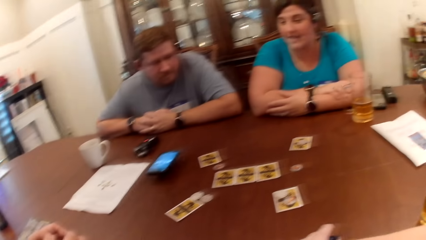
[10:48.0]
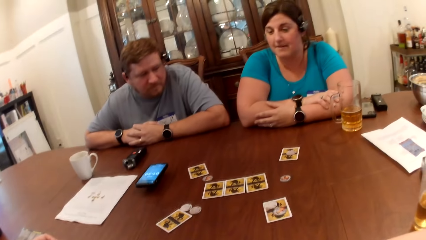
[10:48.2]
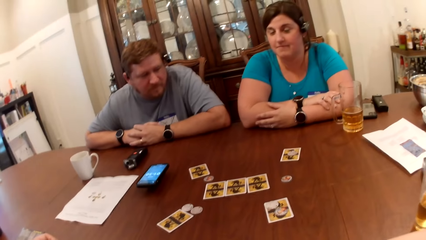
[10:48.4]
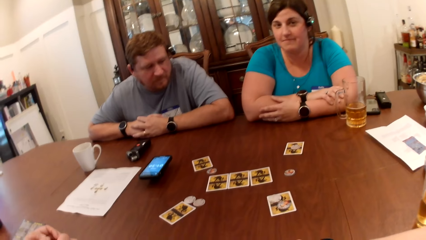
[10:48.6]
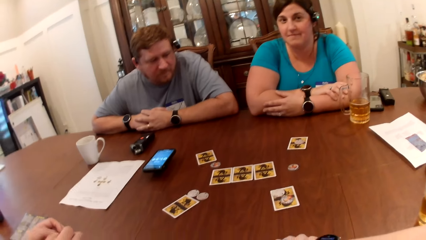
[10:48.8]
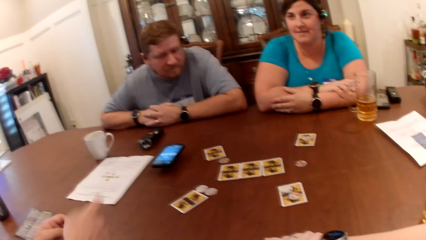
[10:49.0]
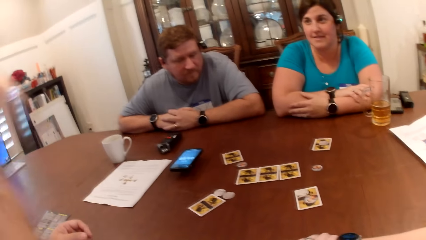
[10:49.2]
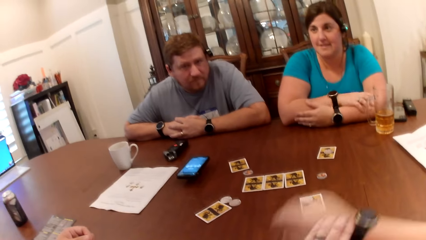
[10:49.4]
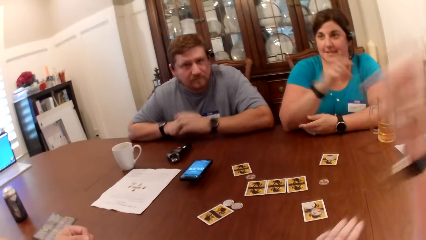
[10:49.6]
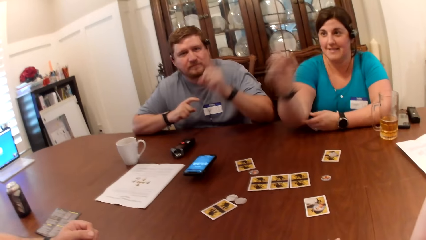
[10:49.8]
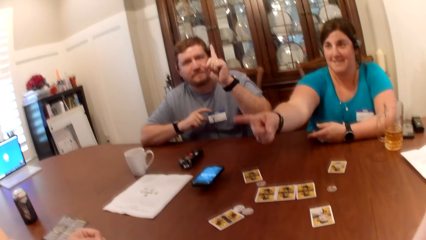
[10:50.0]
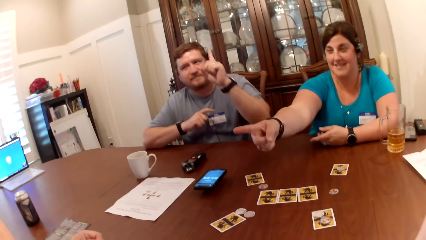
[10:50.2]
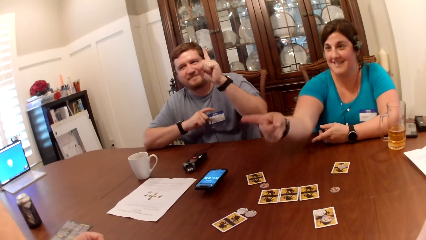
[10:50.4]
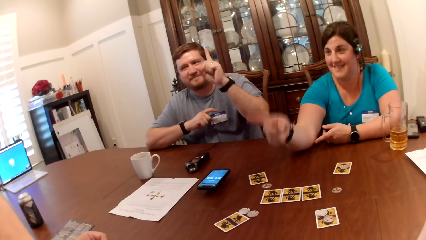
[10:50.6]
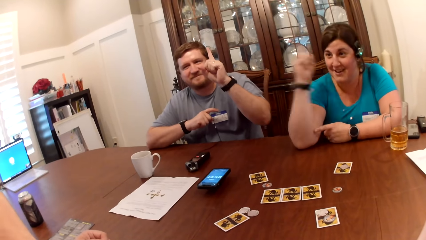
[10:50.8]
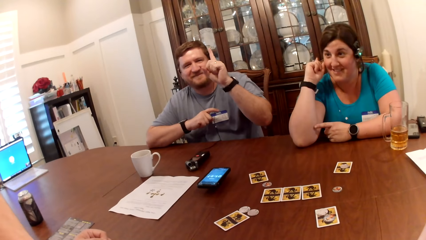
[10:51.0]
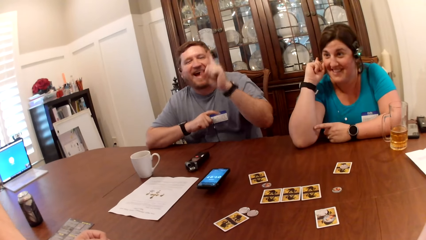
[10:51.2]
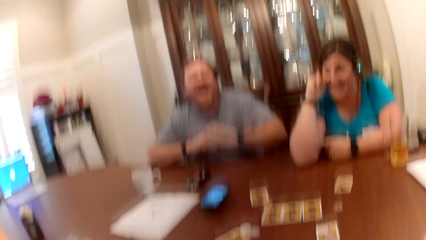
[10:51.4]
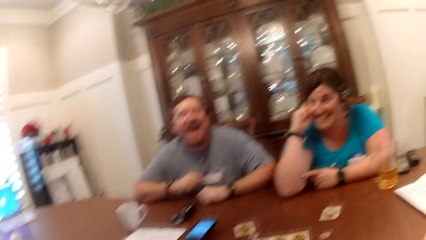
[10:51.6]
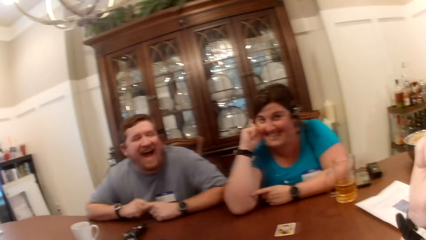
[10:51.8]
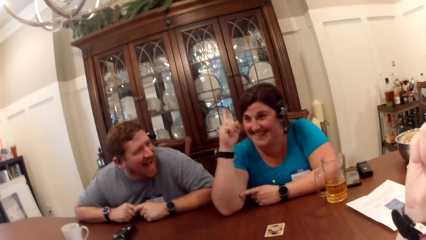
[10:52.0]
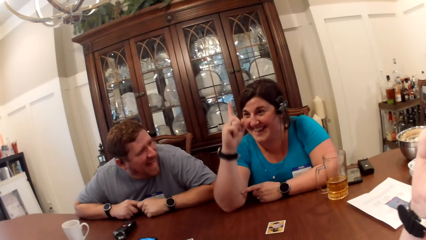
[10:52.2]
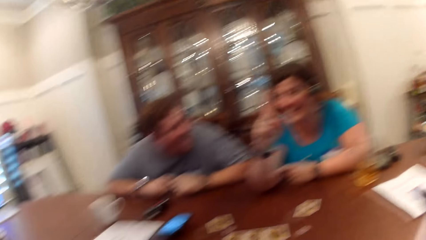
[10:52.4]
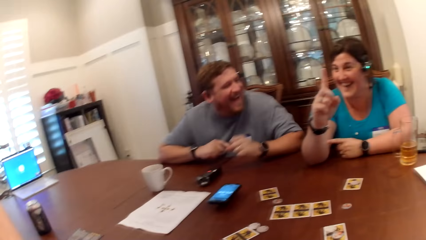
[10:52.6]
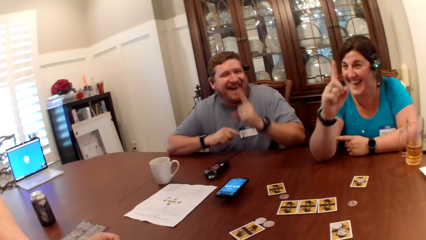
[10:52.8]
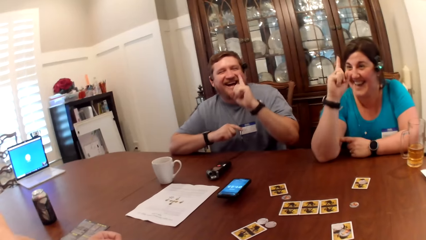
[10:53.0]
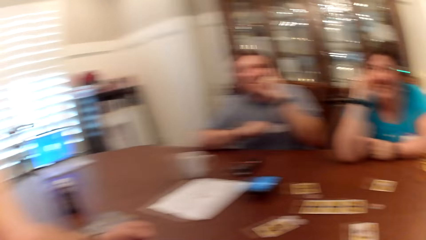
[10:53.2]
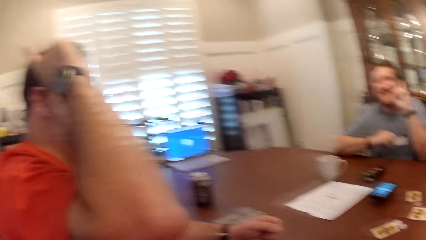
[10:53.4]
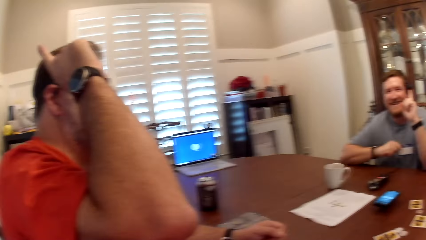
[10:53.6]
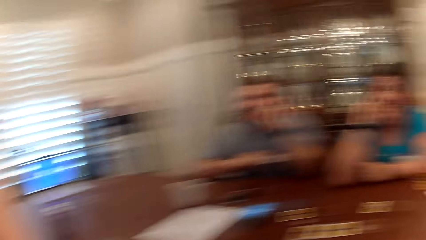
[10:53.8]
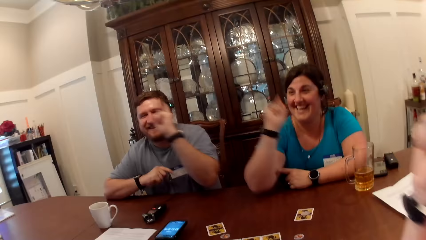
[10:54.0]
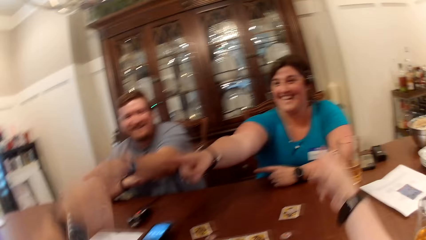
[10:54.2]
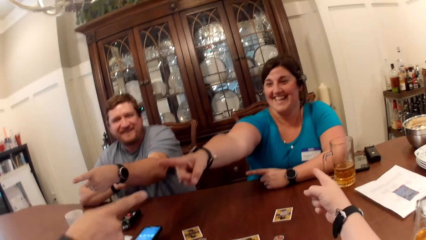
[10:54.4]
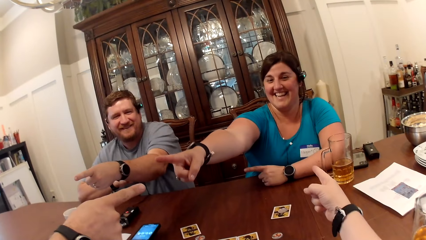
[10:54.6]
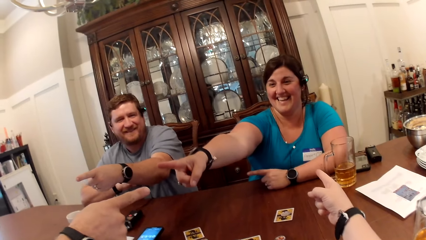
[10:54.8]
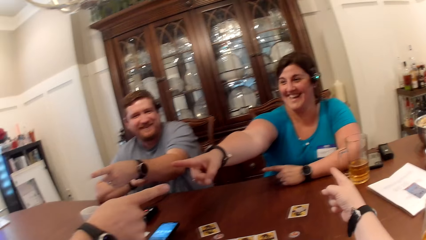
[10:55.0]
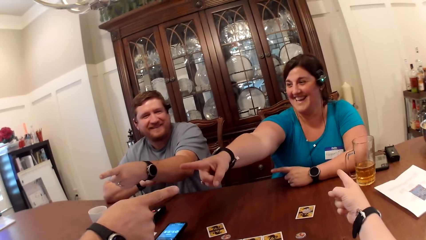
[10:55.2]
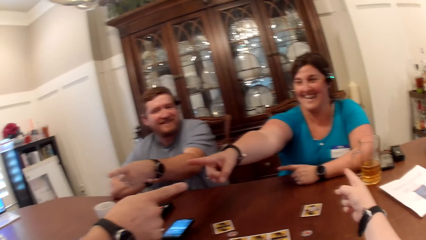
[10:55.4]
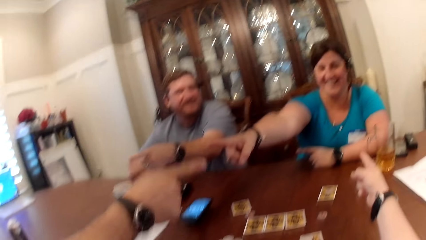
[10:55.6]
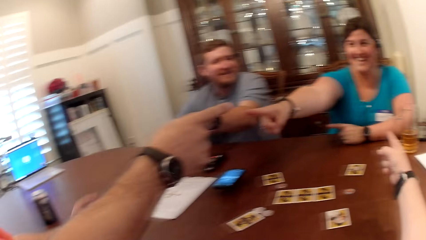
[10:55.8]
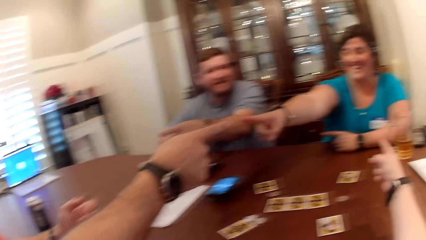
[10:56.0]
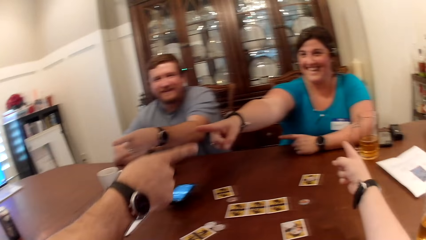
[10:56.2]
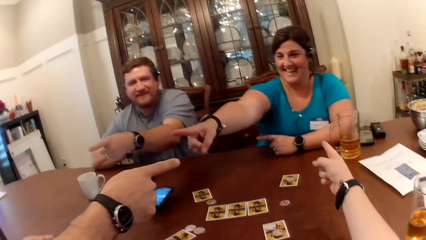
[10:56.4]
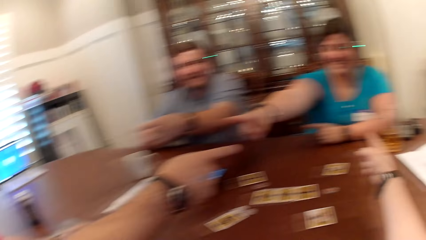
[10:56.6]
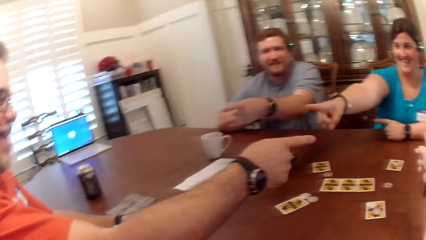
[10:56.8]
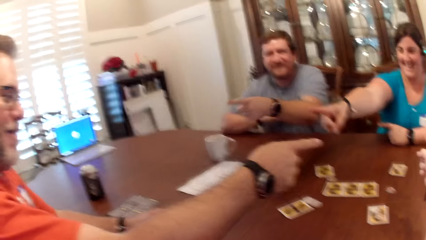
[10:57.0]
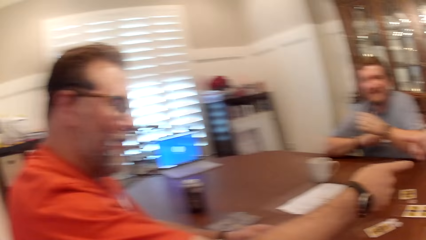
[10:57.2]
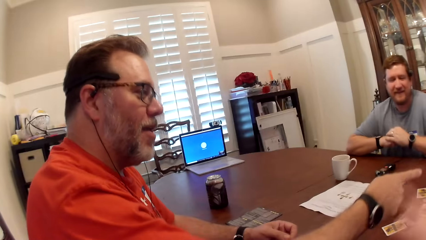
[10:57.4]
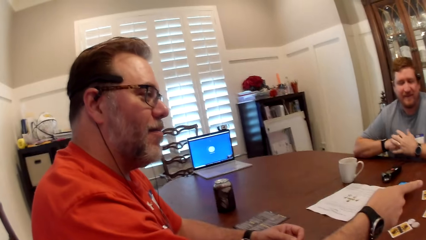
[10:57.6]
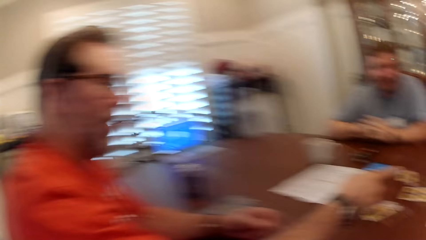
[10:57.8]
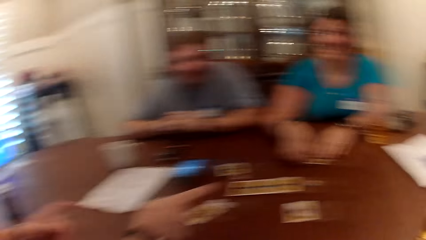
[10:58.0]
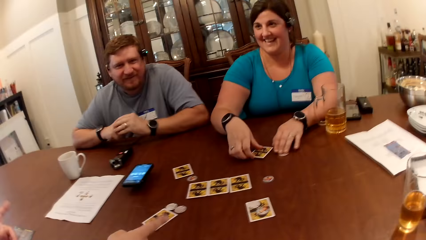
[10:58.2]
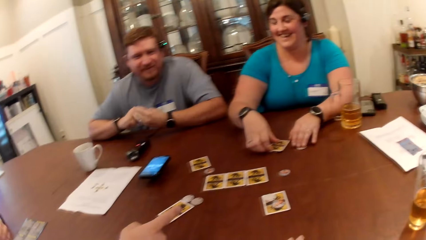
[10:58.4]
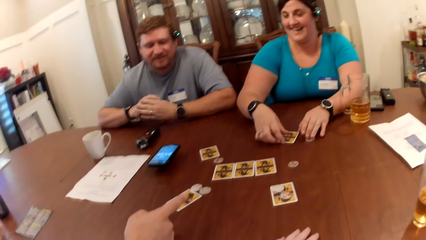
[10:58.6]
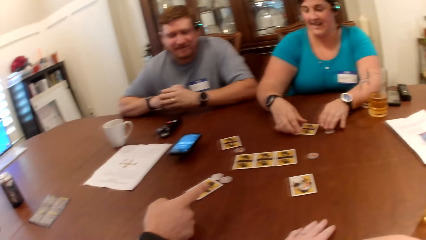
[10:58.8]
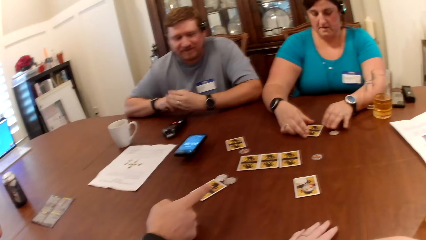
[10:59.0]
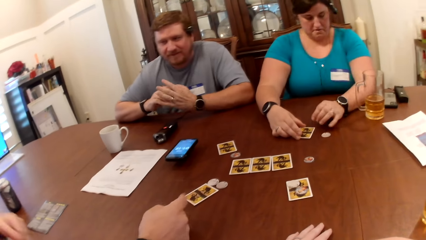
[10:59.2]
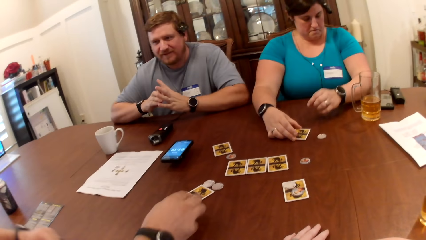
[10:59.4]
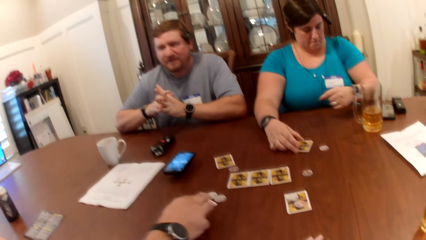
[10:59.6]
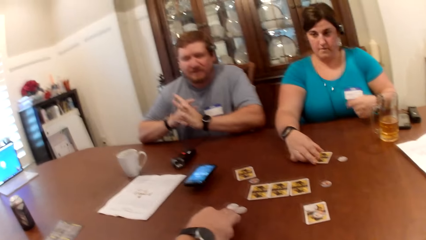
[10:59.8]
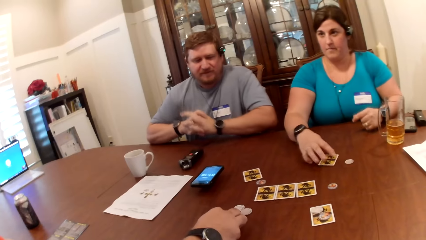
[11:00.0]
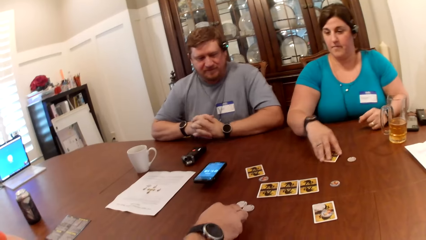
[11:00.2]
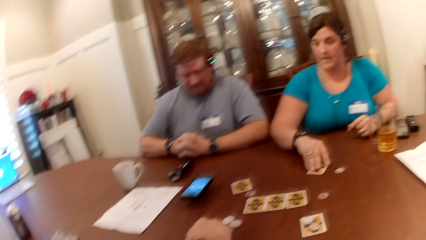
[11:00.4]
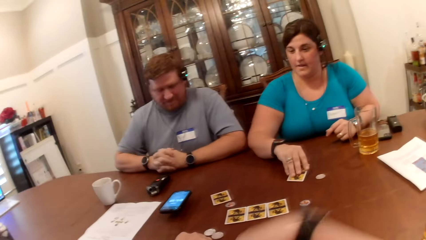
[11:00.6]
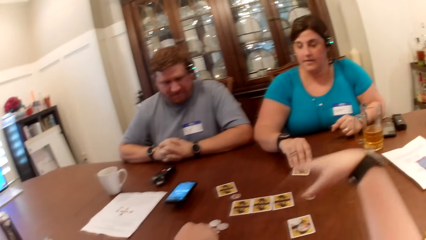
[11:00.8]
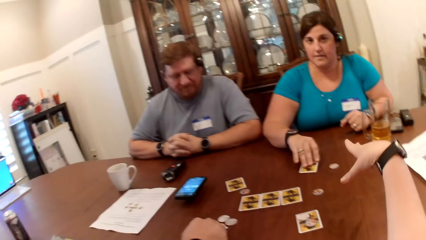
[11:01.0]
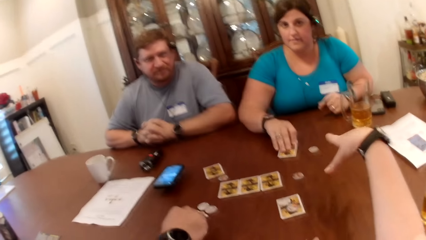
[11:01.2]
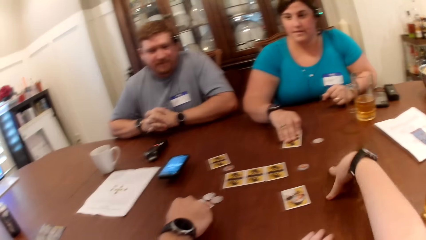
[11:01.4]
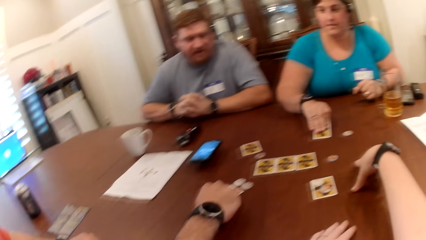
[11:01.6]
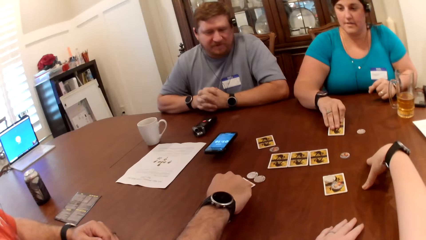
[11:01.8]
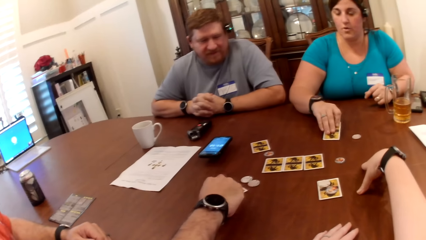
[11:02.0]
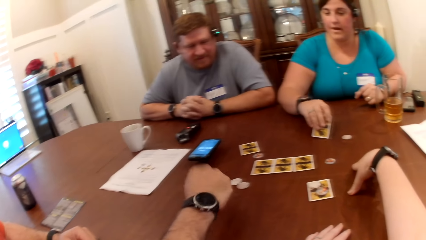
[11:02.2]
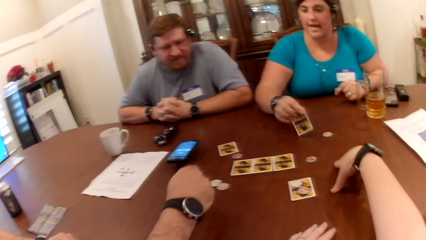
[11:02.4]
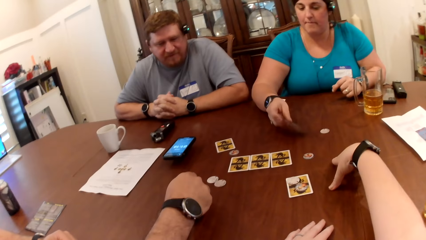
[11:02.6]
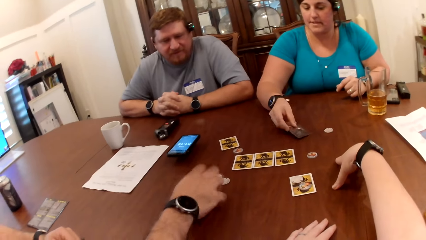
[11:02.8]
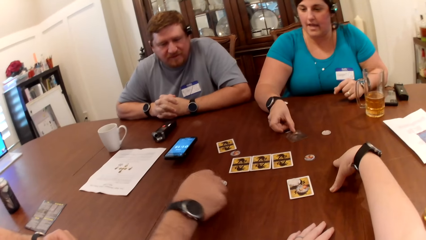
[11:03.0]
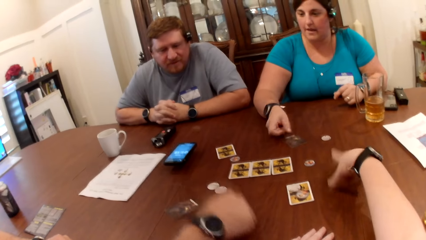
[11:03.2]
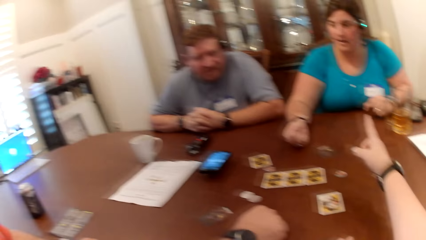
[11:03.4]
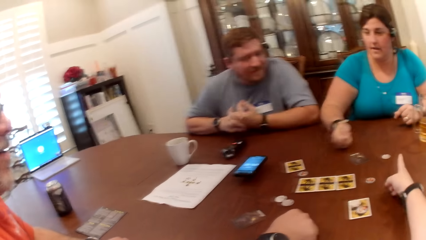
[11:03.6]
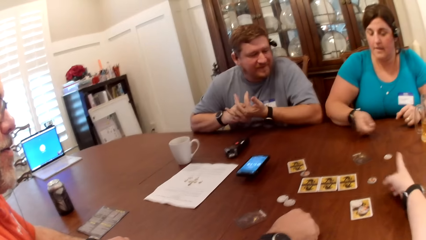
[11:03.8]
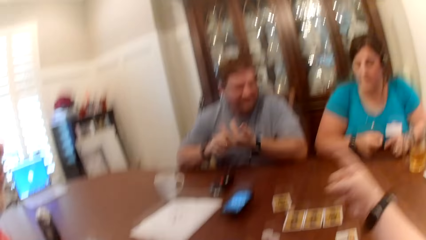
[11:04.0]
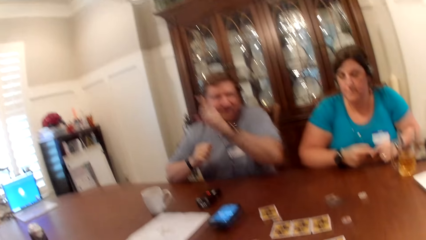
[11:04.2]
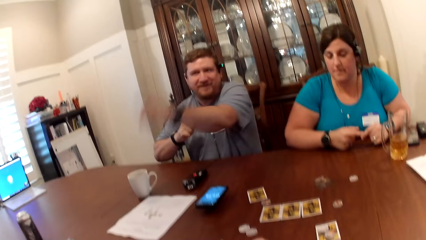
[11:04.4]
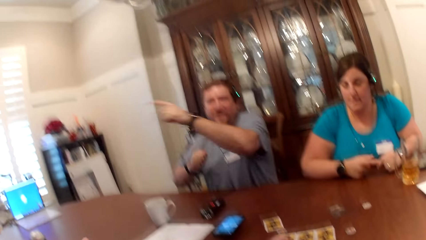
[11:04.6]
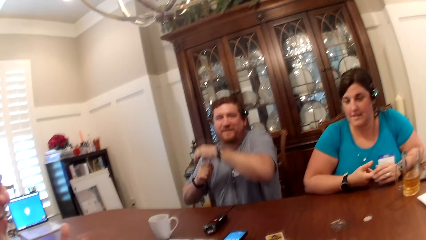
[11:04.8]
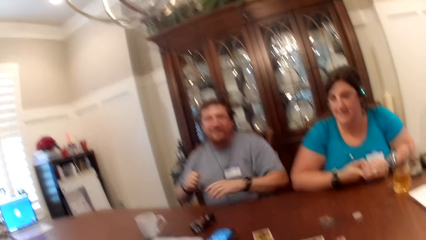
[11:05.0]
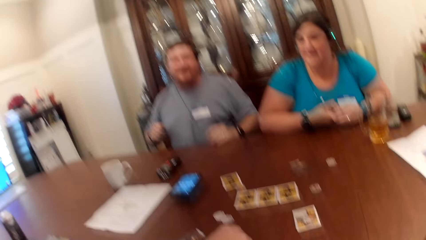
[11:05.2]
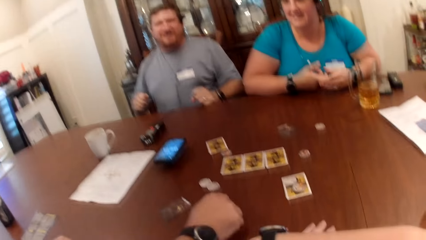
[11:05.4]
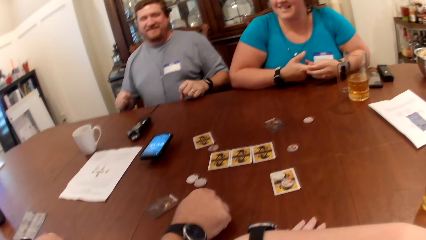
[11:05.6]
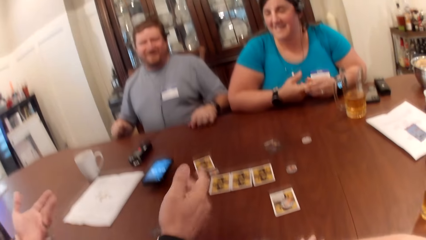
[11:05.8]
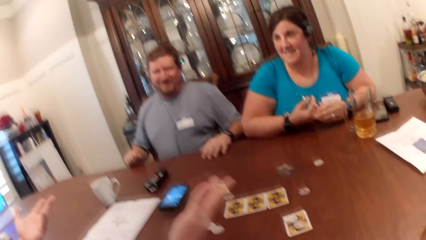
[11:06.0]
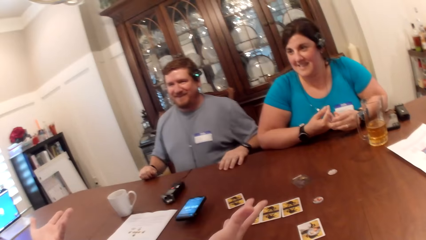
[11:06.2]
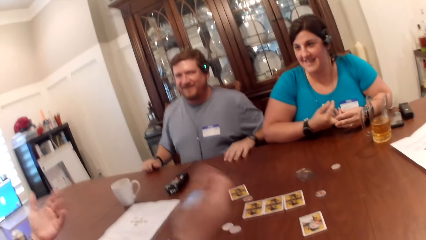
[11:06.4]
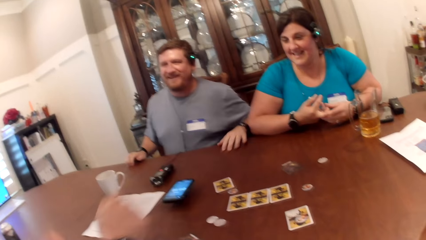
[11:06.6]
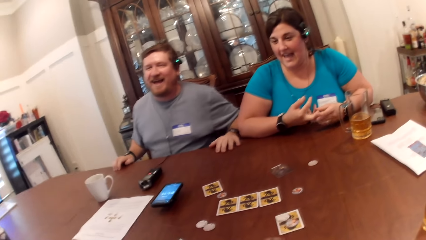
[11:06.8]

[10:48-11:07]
A woman converses with a man. The man raises his right hand. The camera wearer raises her right hand. The woman points her right hand to the man. The woman raises her right hand up. The woman points her right hand to the man. The camera wearer points her right hand at the woman. The man points his right hand at the woman. The man gesticulates with his left hand. The man converses with the camera wearer, another man, and the woman. The camera wearer converses with the first man. The woman picks up a card on the table with her right hand. The woman touches the card. The first man flips a card on the table with his right hand. The camera wearer converses with the first man and the woman. She gesticulates with her right hand. The other man converses with the camera wearer. The woman flips the card on the table with her right hand. The woman converses with the camera wearer. The other man points his left hand at the first man and converses with the first man. The camera wearer interacts with the friends. The first man converses with the camera wearer, the other man, and the woman. The first man gesticulates with his hands.
